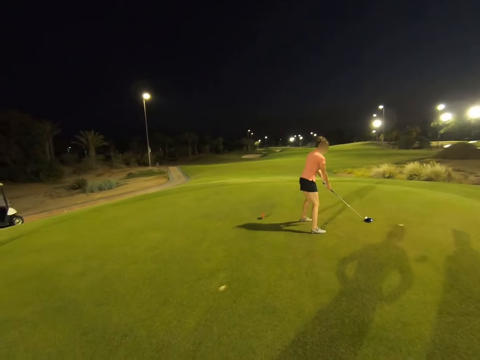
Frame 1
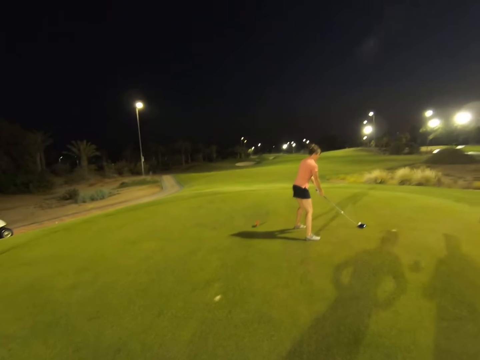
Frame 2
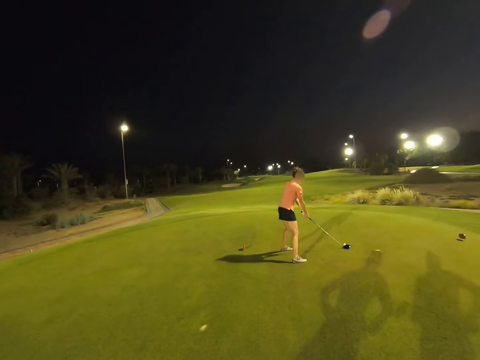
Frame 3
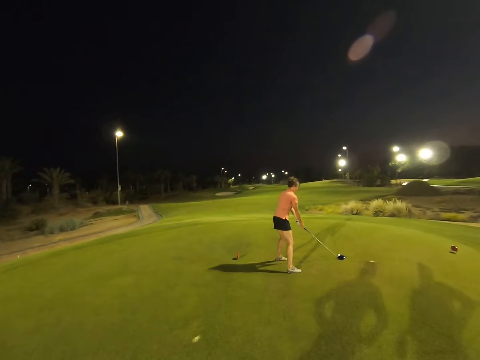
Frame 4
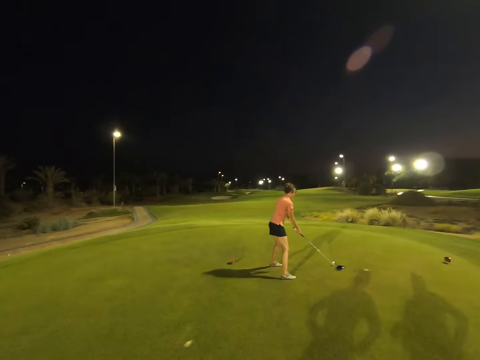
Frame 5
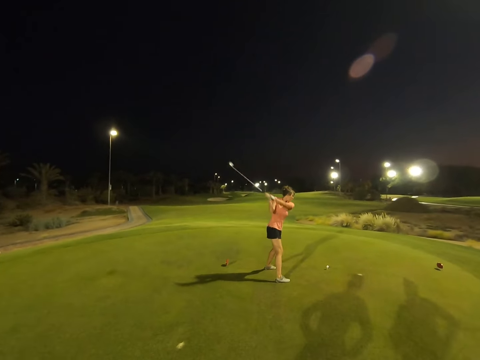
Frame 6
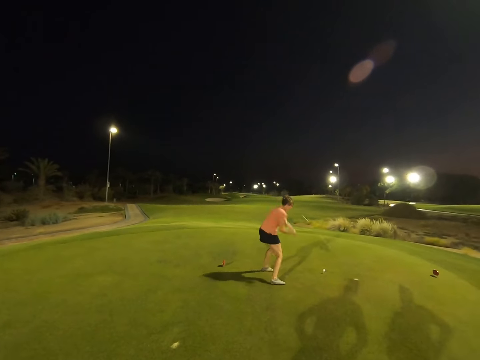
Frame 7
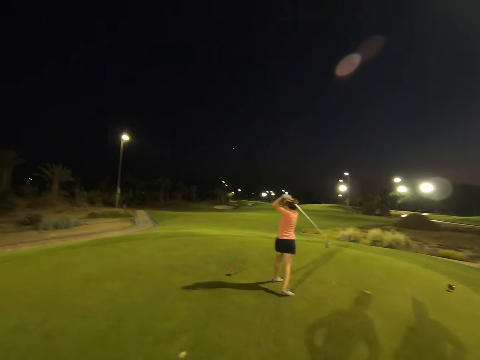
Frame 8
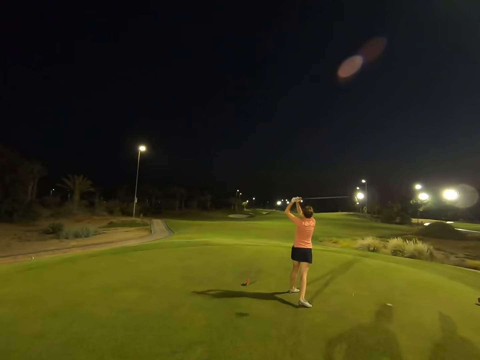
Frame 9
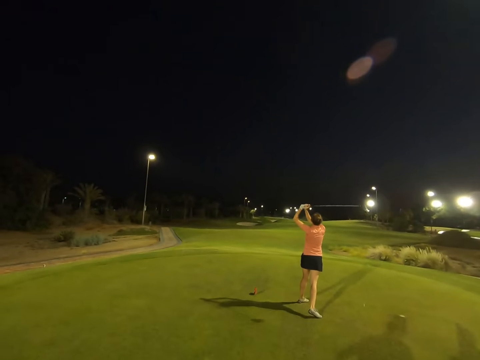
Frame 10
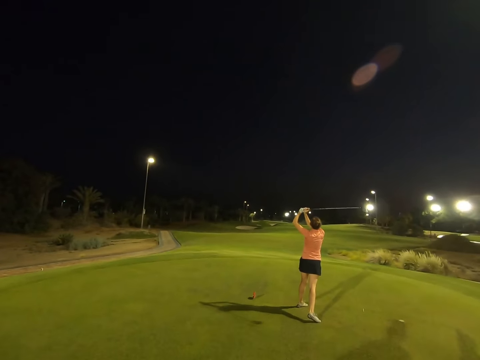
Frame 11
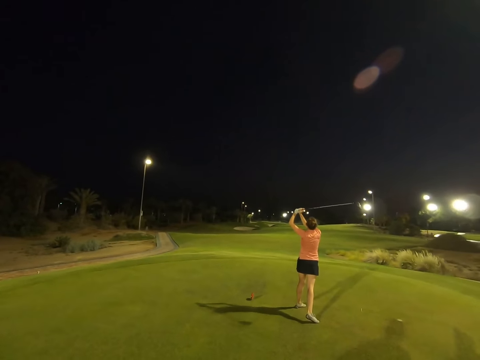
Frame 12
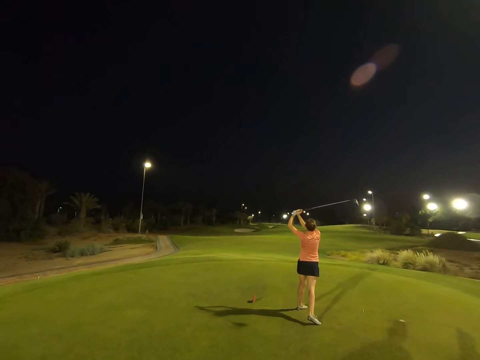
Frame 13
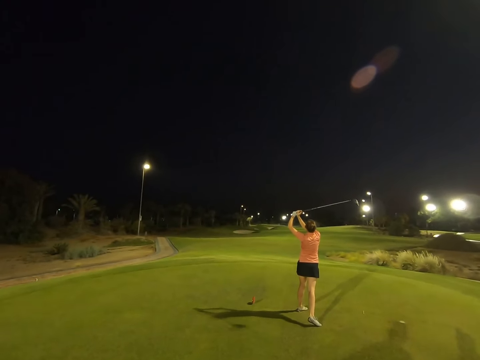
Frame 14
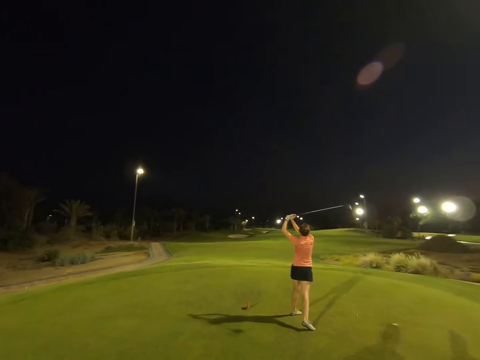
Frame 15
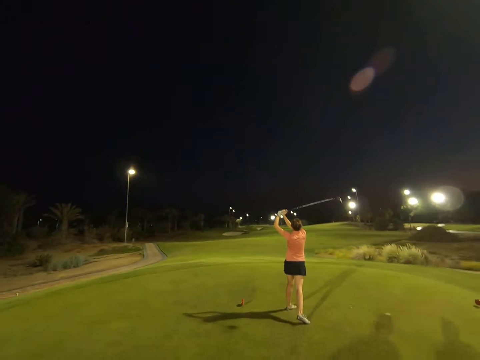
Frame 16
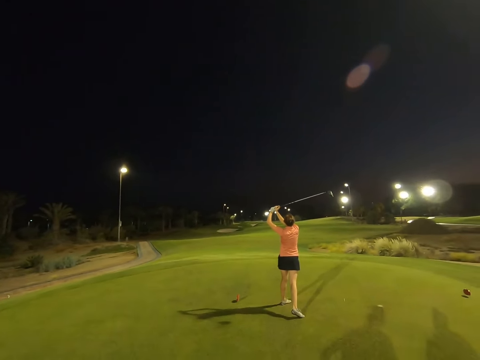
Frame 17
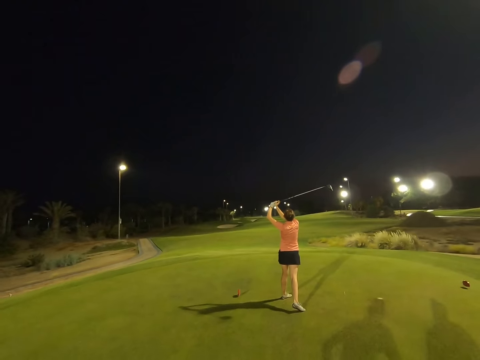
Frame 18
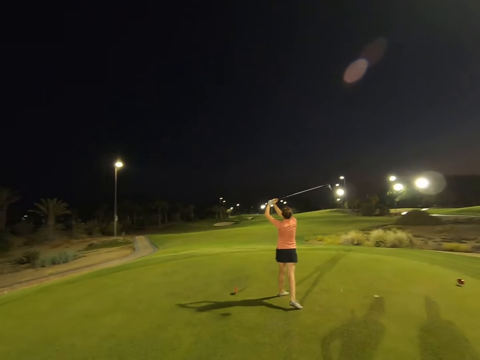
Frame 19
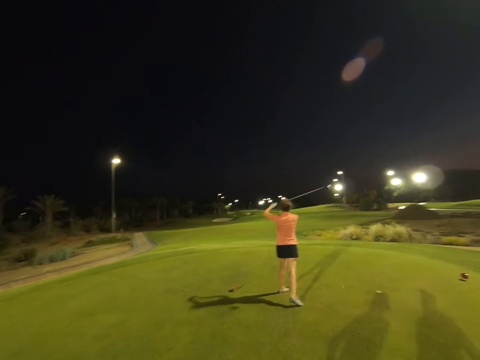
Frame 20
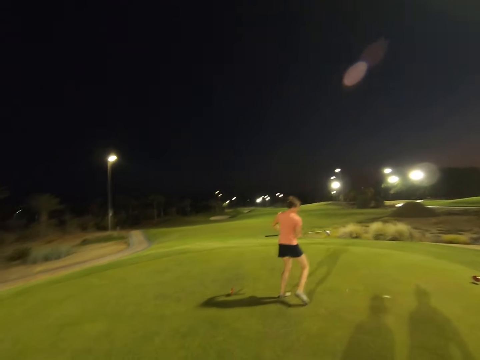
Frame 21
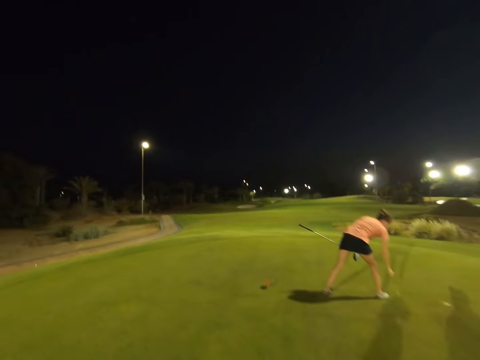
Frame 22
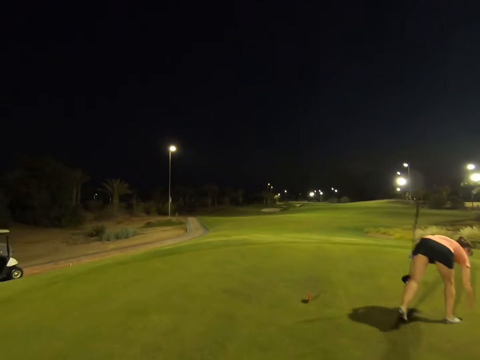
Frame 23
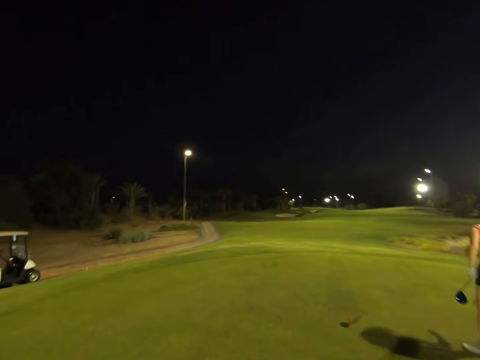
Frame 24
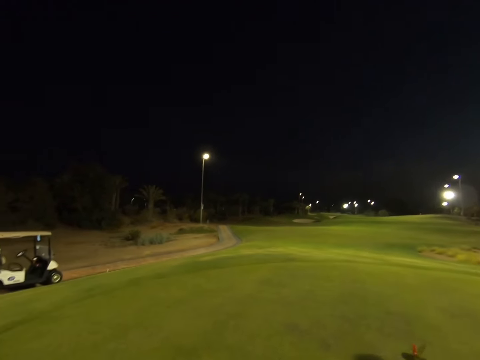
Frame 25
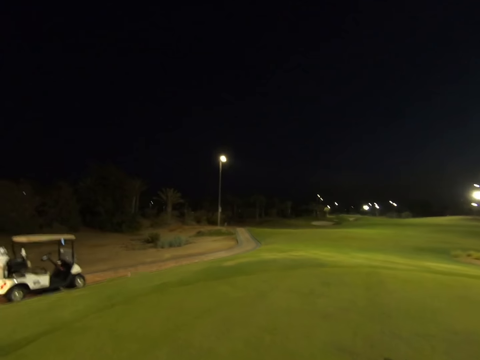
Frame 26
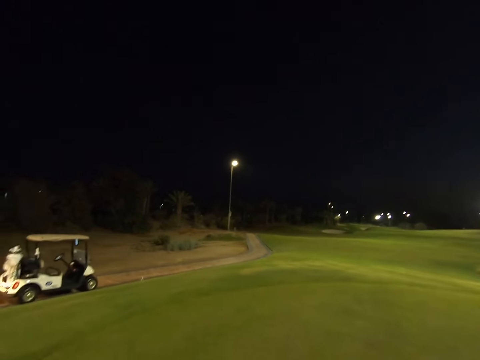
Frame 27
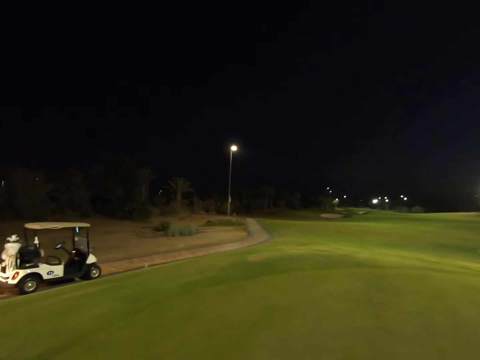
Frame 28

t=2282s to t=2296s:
A woman holds the stick at a close proximity to the ball, hits the ball, and picks up the ball.

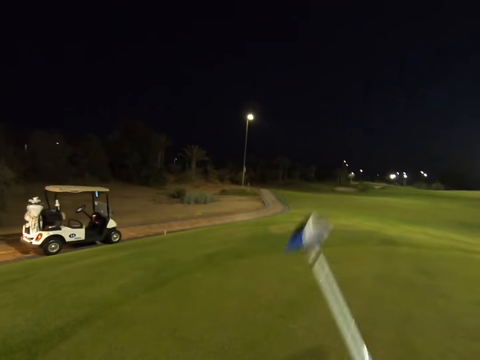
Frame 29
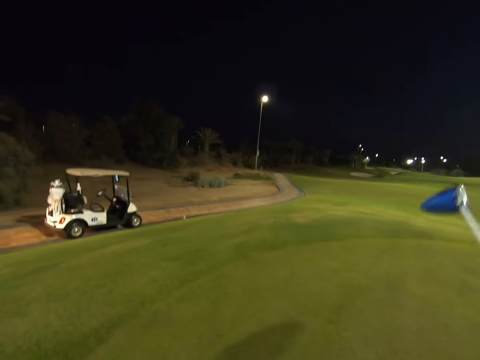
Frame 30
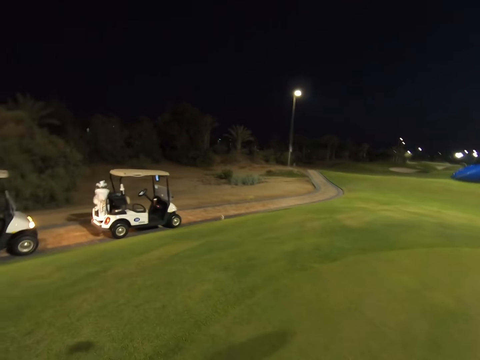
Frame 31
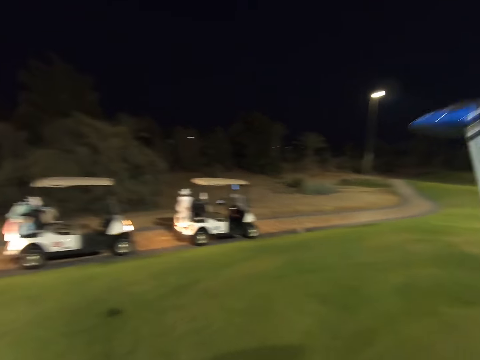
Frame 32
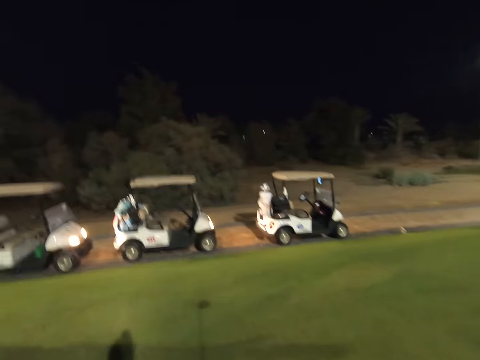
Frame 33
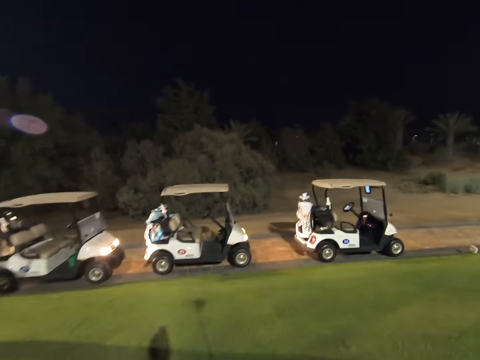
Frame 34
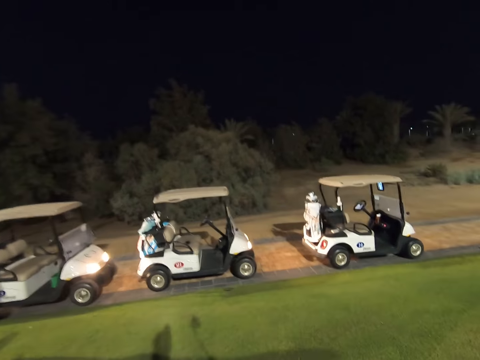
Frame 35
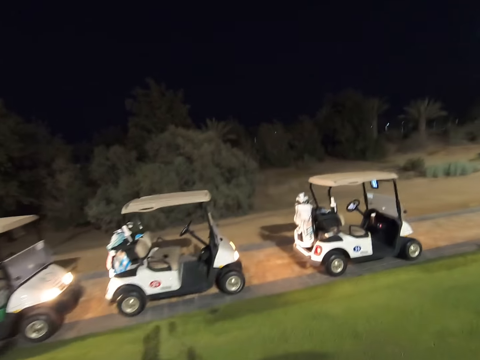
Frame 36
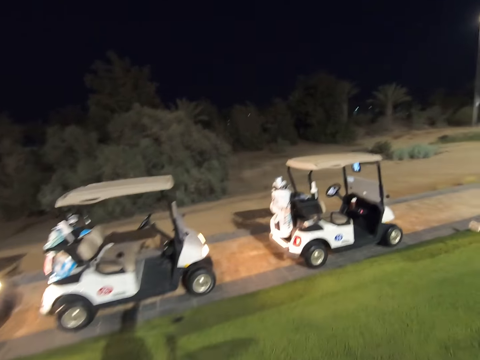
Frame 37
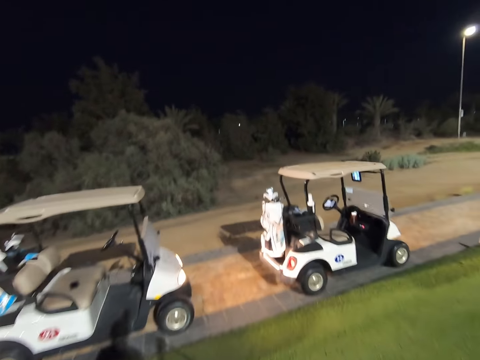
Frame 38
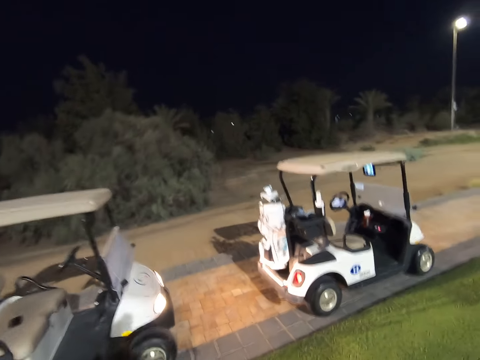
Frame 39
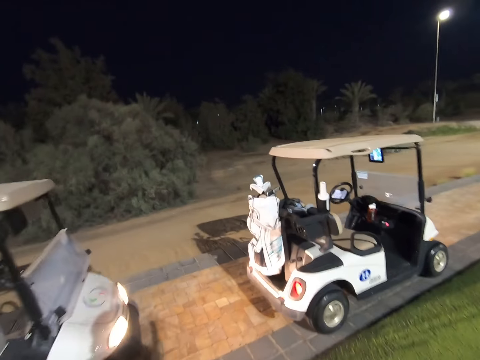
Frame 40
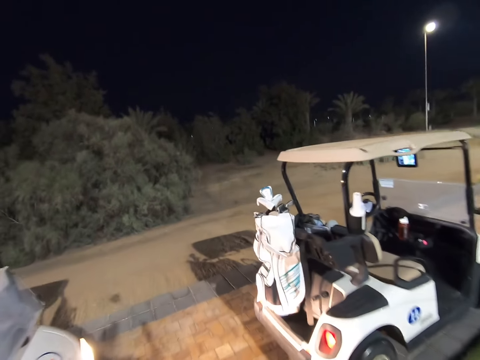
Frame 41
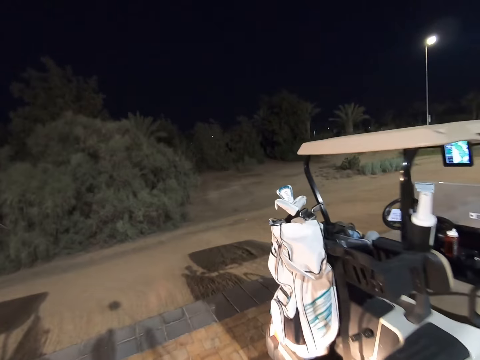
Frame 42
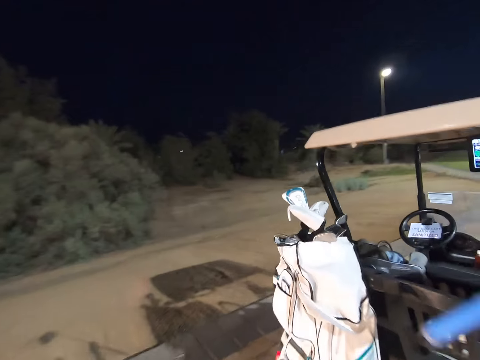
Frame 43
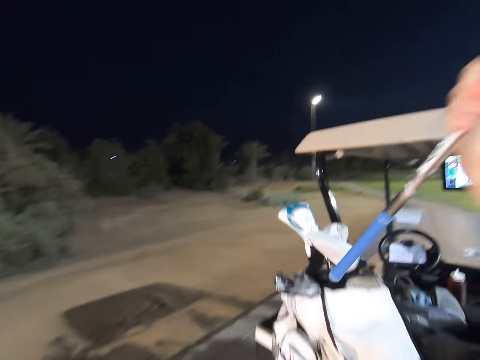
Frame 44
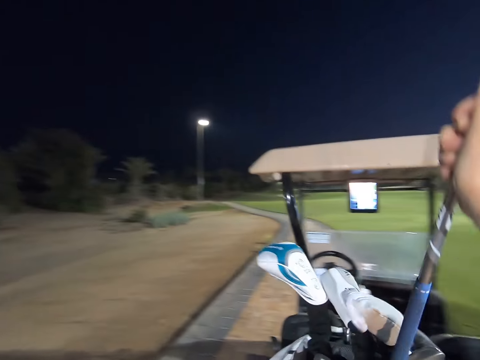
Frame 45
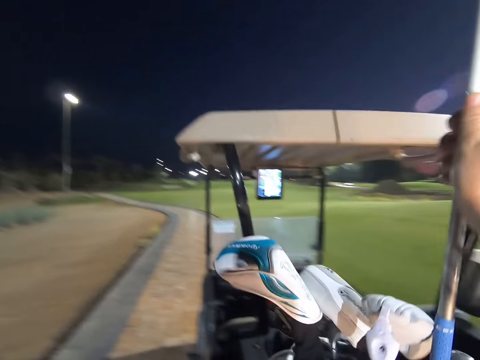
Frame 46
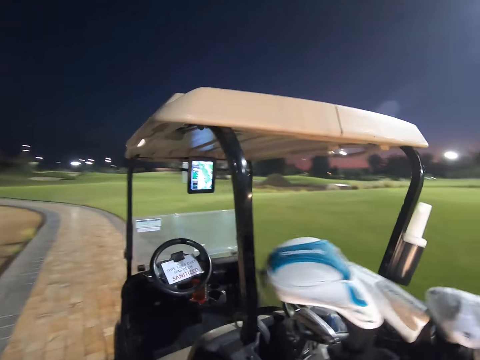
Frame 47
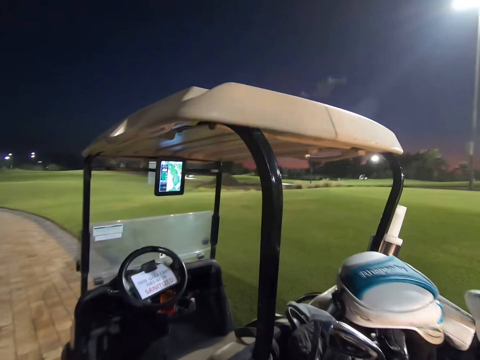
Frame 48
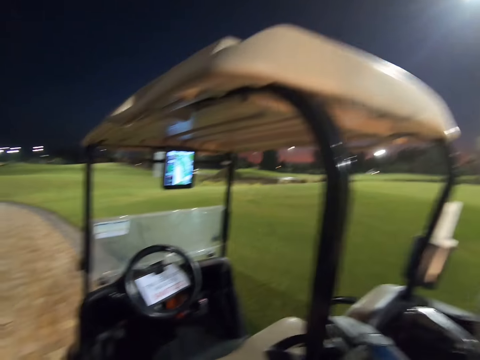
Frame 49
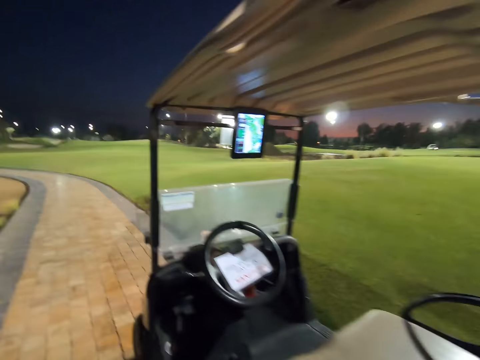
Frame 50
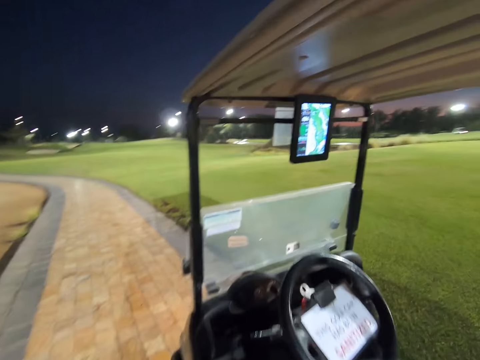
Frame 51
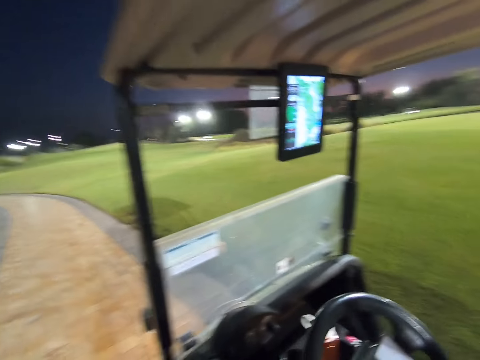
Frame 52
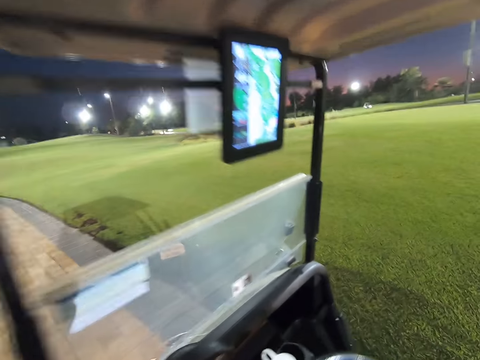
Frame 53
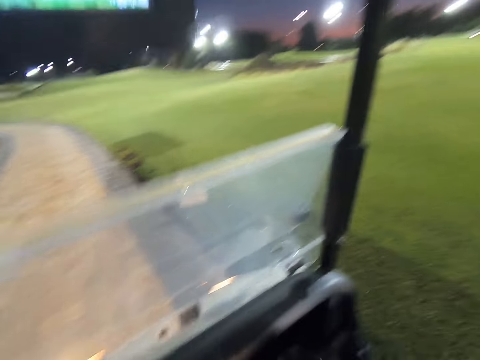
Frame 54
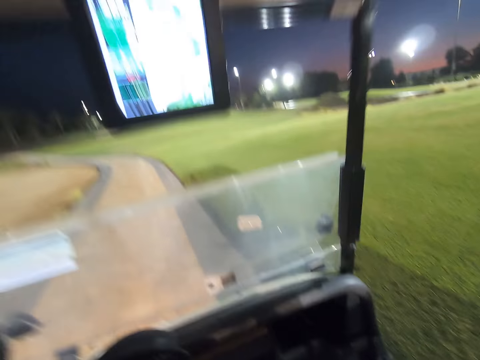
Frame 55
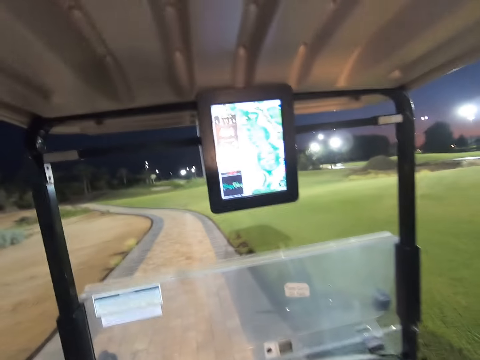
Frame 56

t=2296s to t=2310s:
The camera wearer lifts up the stick. They walk towards the golf car. They put the golf stick in the golf stick bag. They enter the golf cart.
